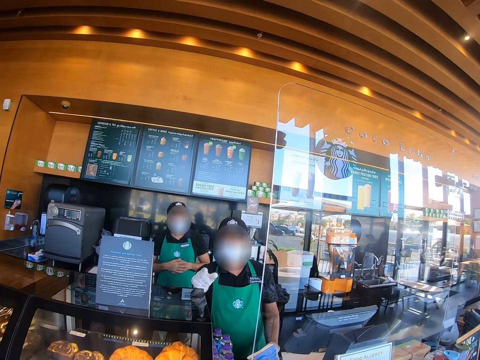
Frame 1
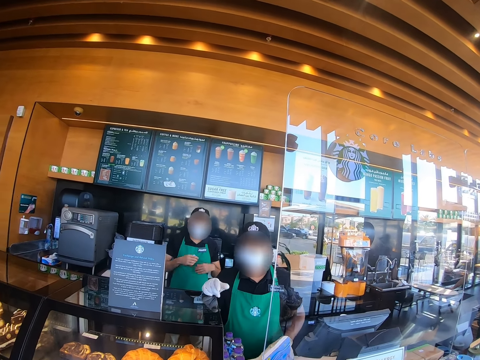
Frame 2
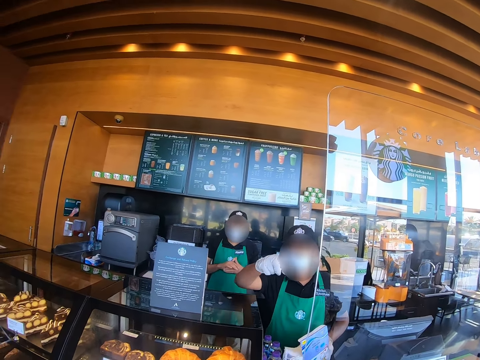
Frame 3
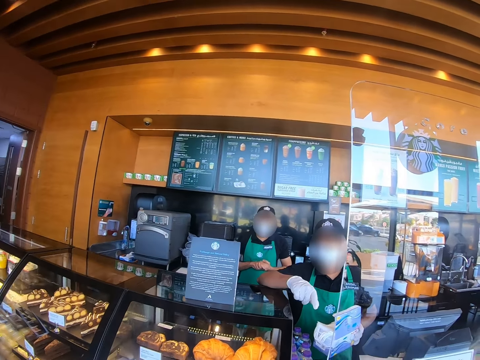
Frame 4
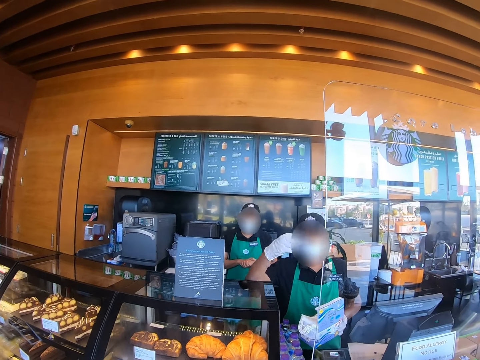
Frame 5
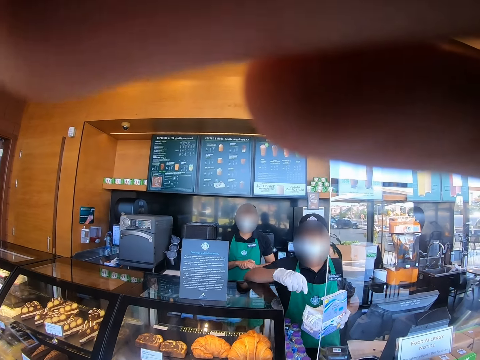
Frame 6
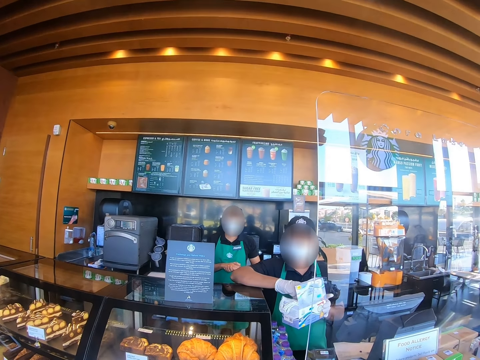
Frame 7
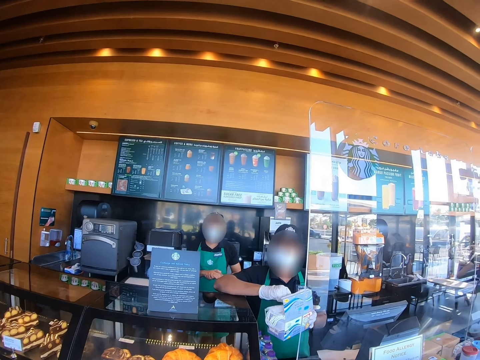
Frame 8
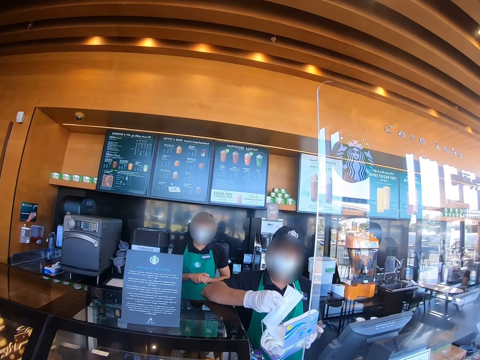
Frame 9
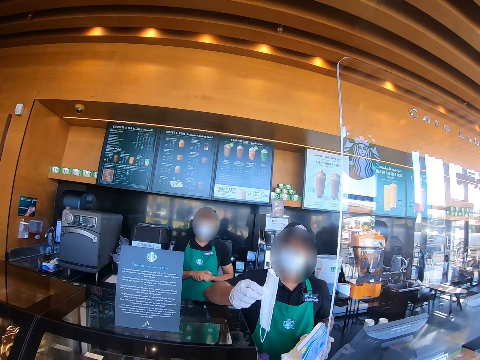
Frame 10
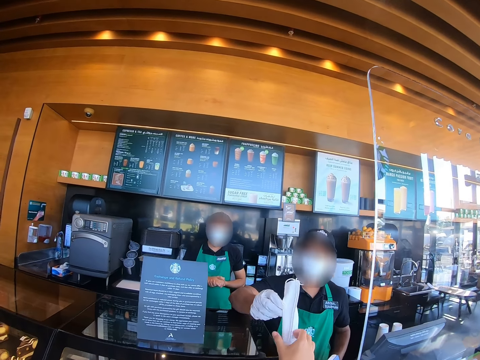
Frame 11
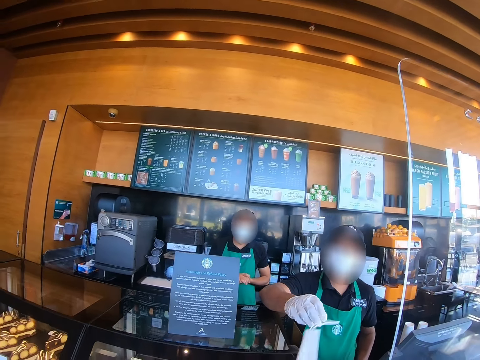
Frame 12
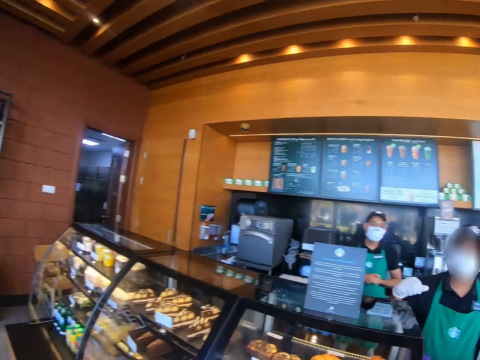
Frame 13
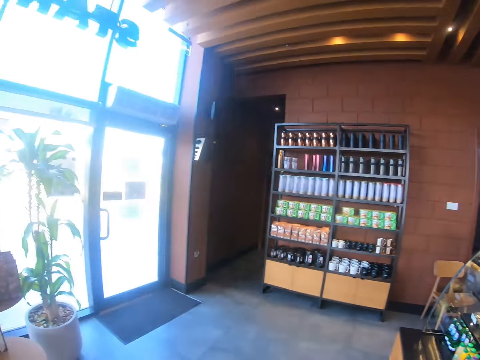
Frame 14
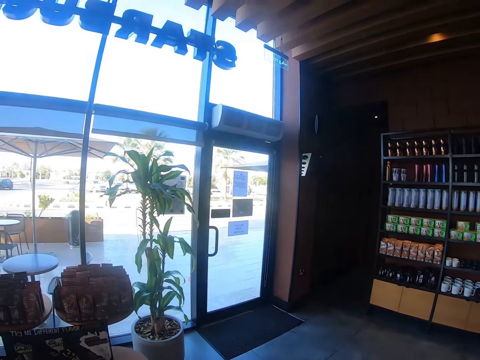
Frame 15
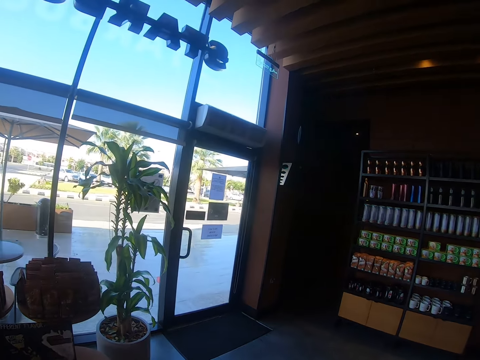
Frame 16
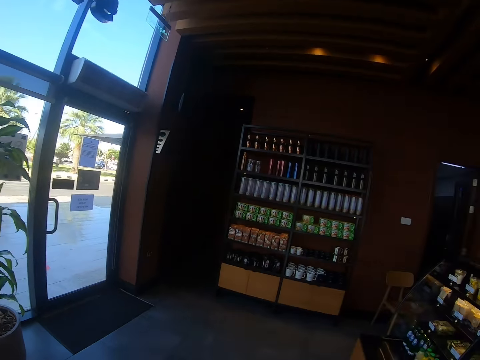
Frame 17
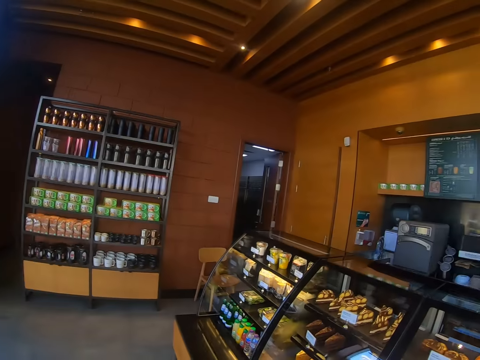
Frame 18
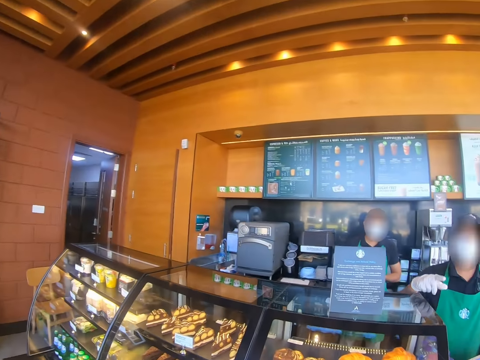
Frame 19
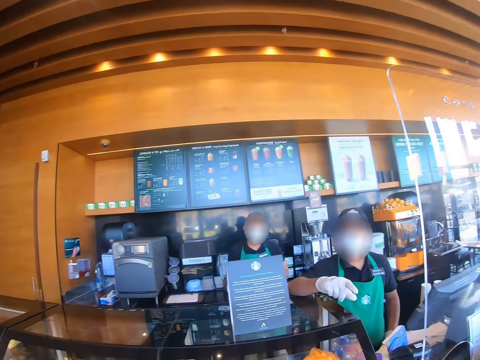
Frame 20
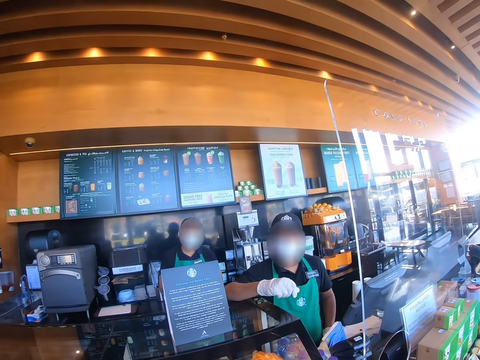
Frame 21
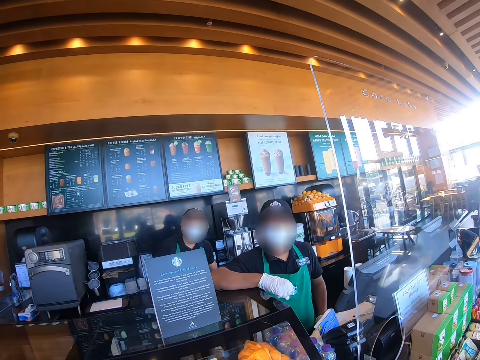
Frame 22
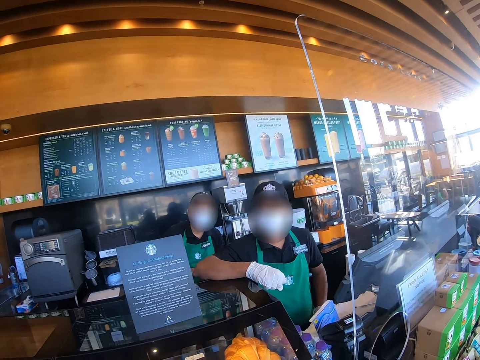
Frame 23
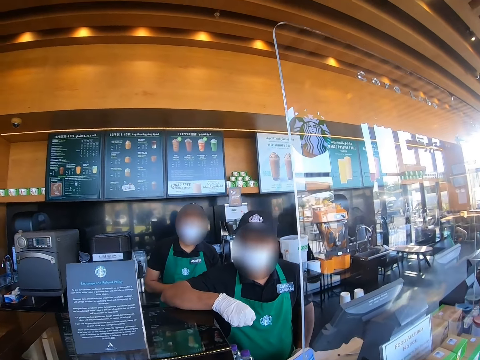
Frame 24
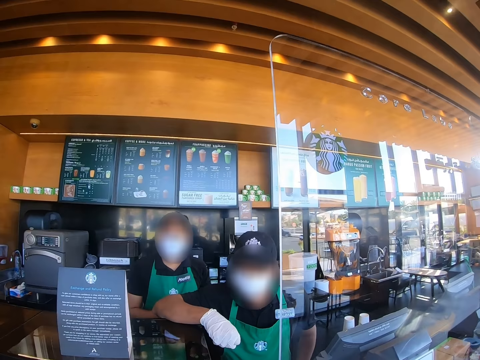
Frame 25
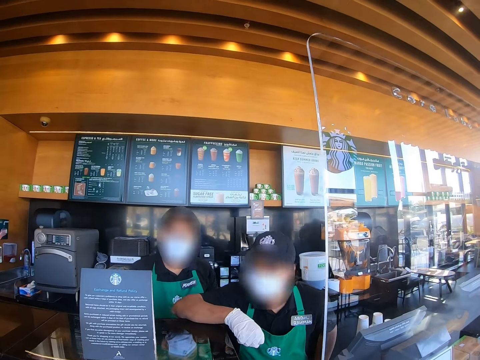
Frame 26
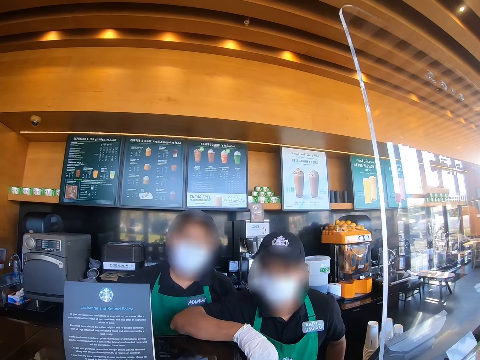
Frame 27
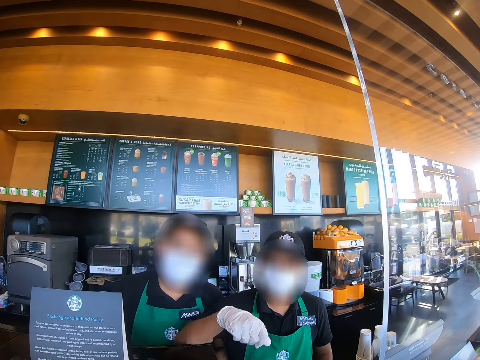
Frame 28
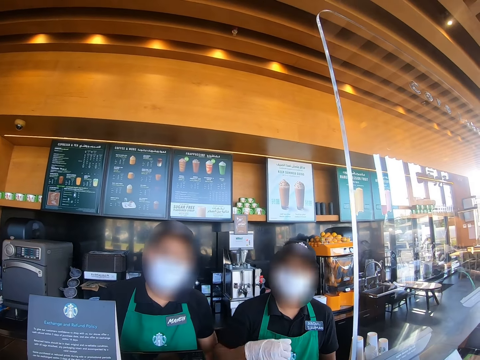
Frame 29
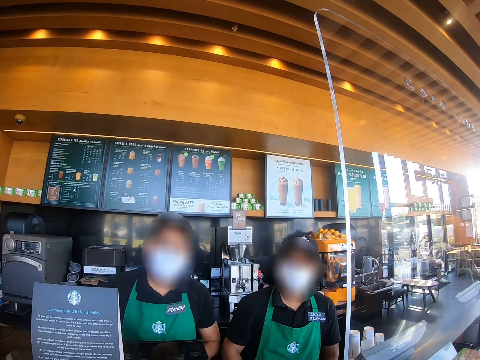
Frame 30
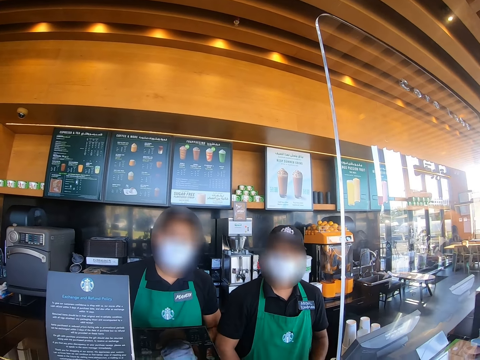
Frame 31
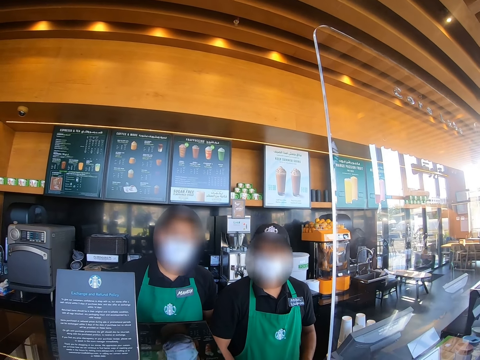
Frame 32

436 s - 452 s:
The cashier points towards the camera wearer. The cashier talks to the camera wearer. The cashier holds a mask or paper and lifts it. The camera wearer takes the mask from the cashier. The cashier talks to the camera wearer. The camera wearer walks in the restaurant. The man walks to the cashier.

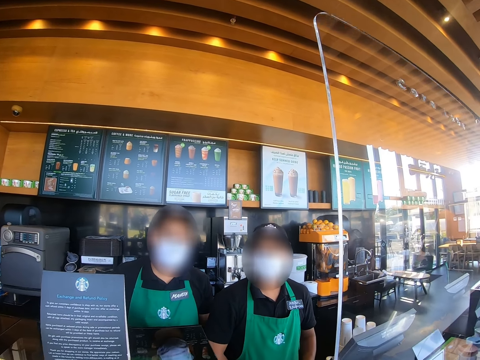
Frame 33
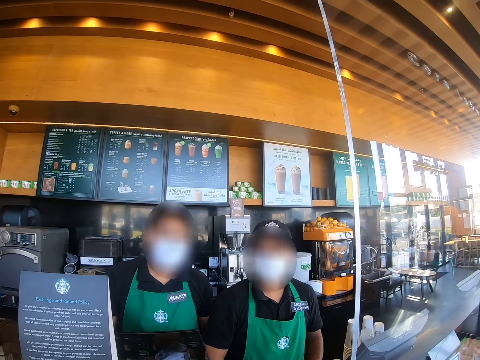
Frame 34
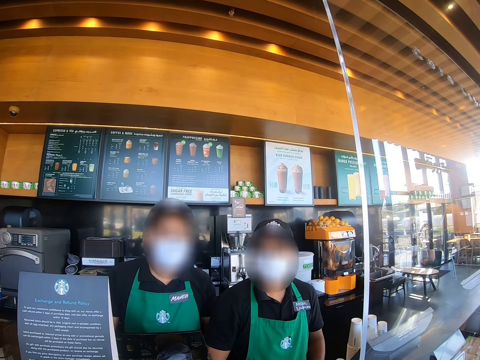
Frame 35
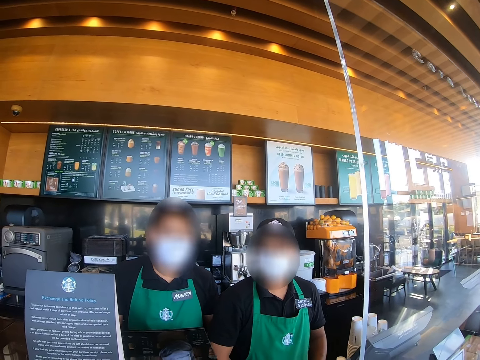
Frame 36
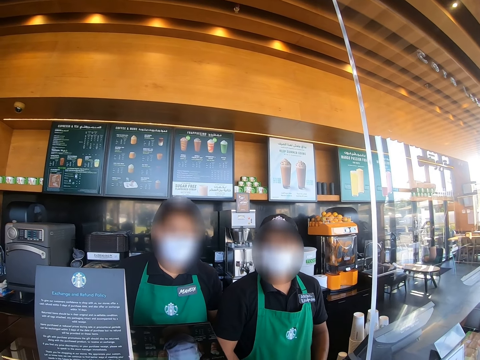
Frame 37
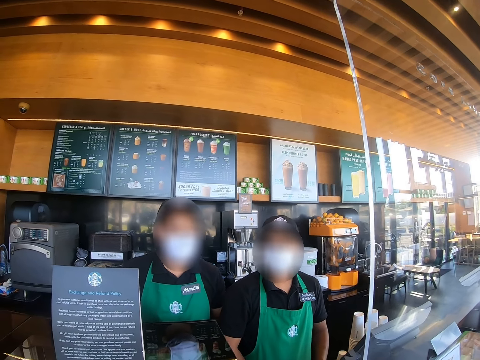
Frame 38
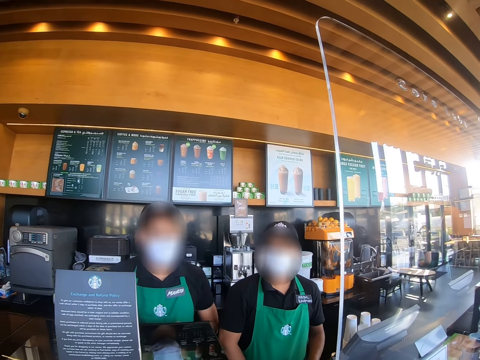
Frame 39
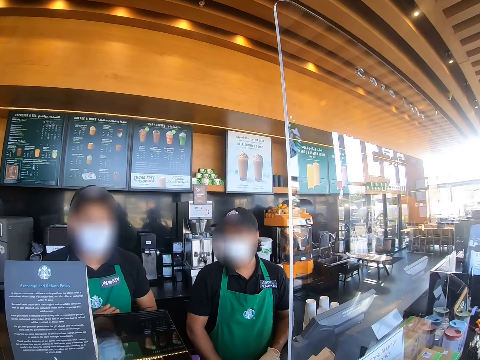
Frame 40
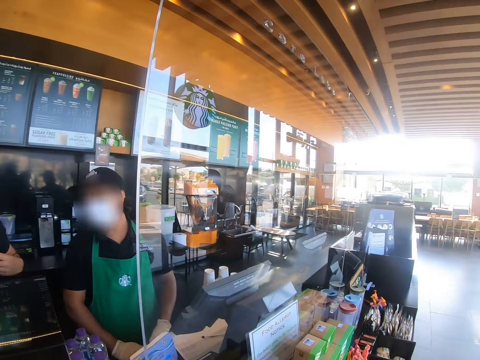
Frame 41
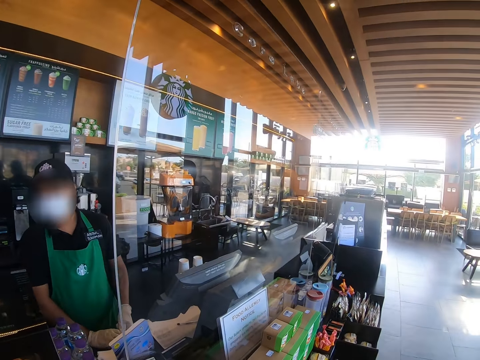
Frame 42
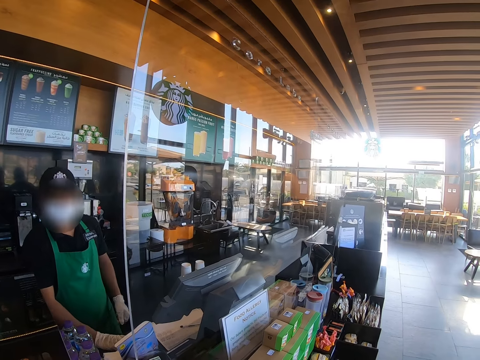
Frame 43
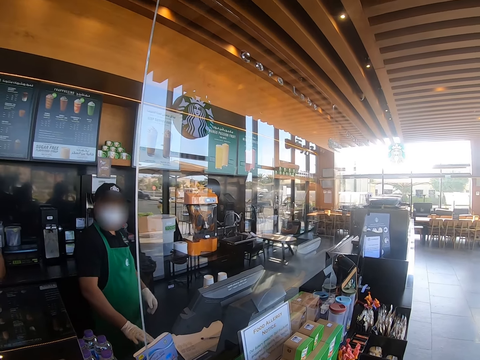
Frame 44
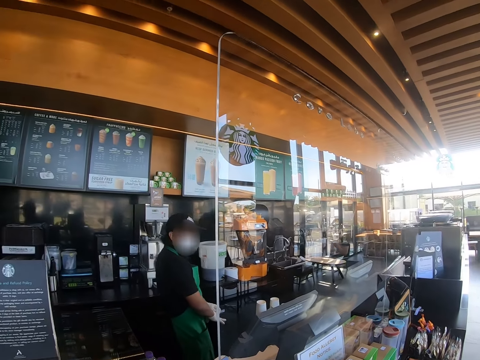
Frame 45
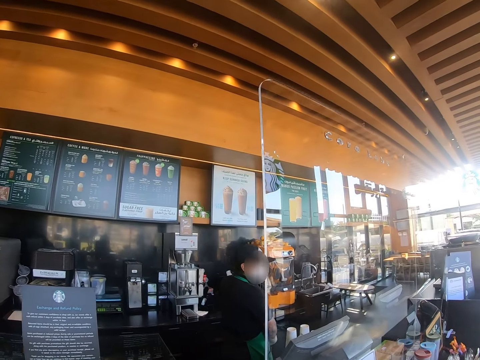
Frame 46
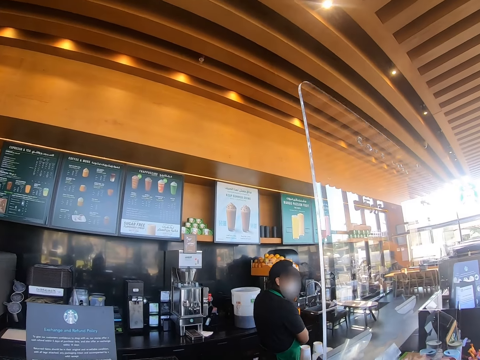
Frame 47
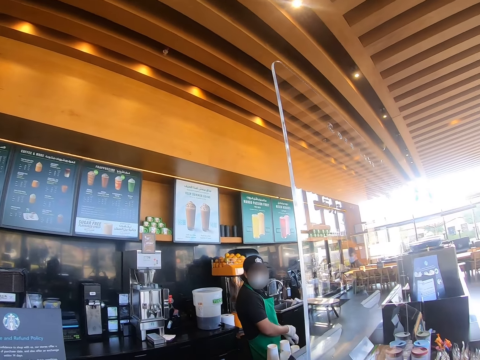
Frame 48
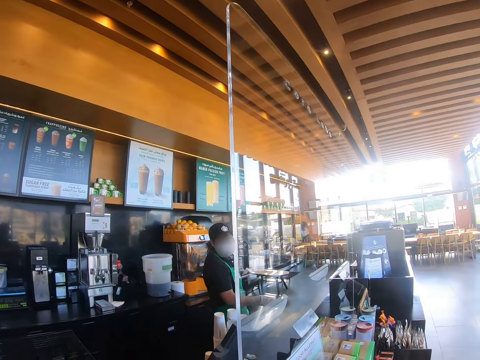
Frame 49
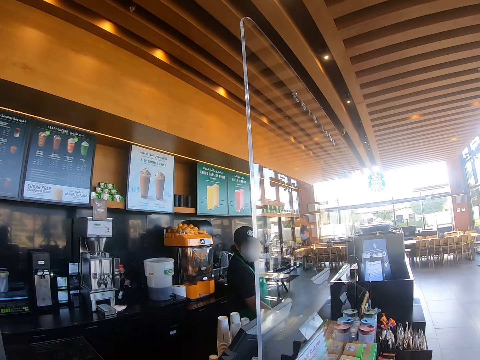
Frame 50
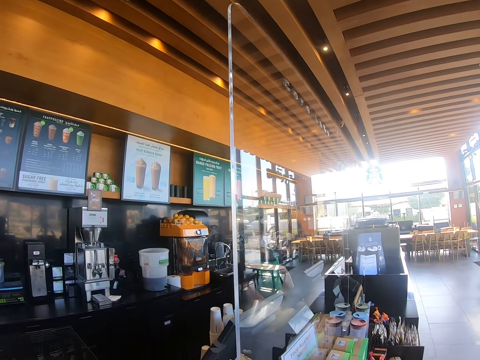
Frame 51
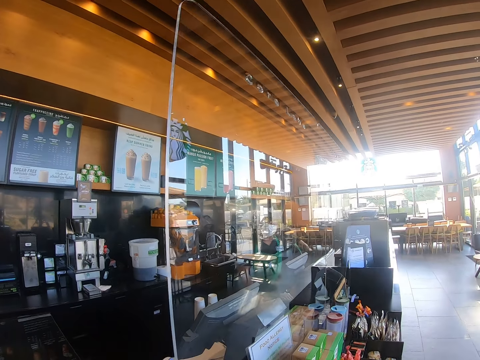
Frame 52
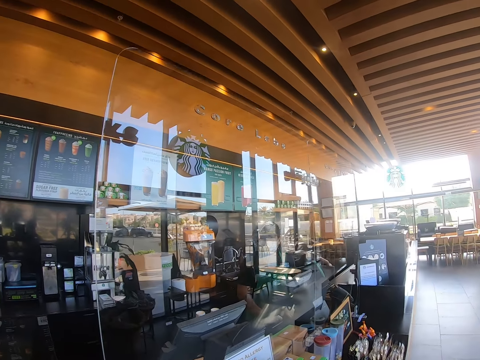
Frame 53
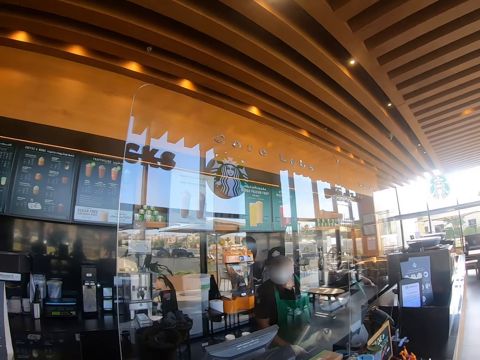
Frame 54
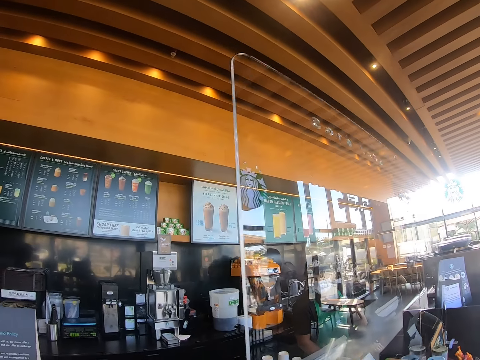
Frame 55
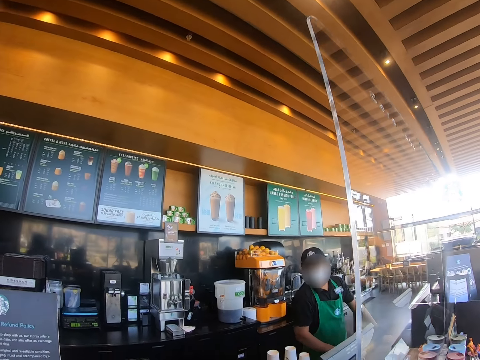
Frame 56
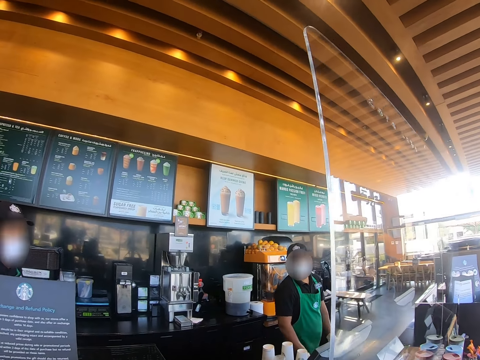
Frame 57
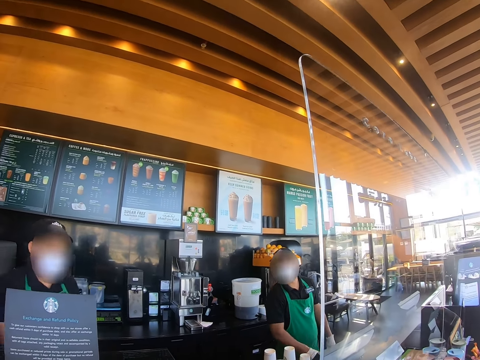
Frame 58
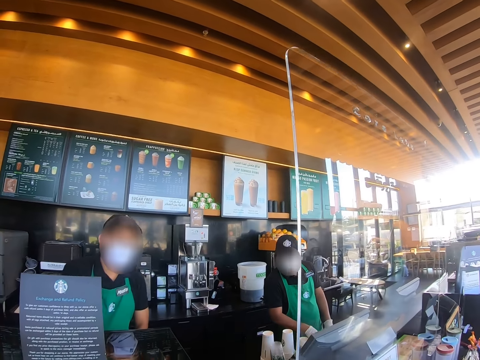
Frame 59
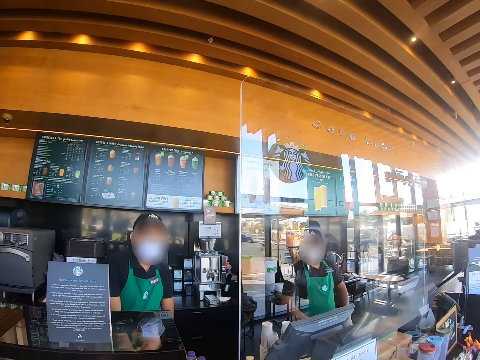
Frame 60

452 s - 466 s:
The cashier talks to the camera wearer. The cashier walks away in the restaurant. The man talks to the camera wearer.
